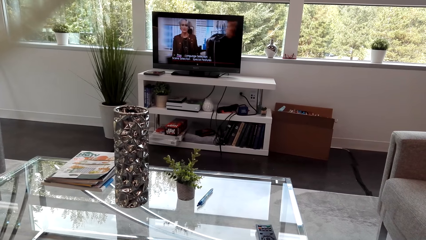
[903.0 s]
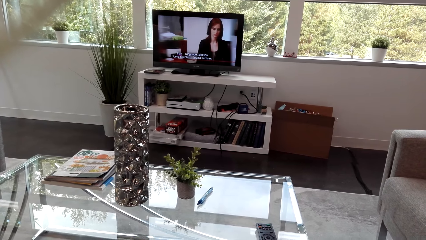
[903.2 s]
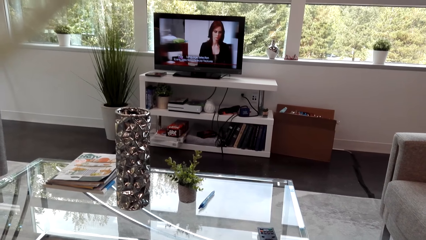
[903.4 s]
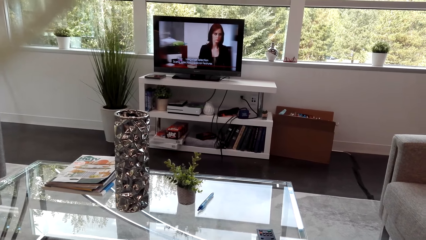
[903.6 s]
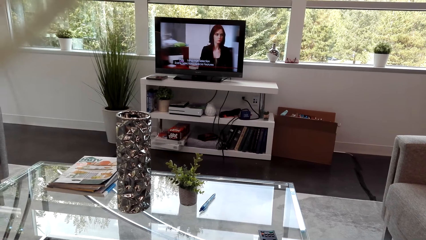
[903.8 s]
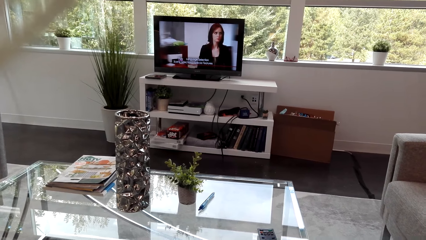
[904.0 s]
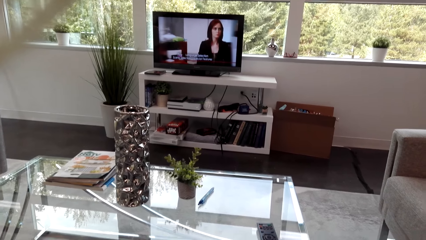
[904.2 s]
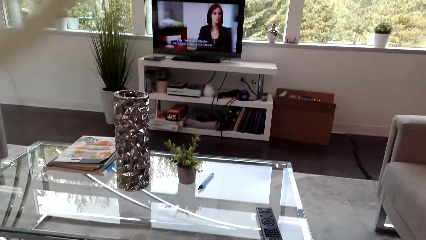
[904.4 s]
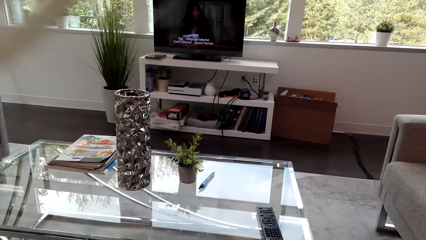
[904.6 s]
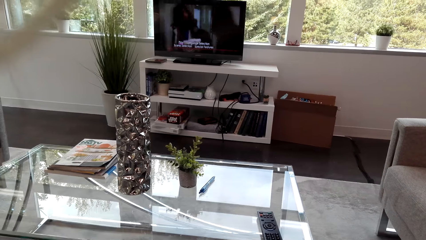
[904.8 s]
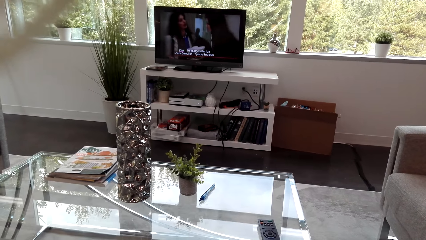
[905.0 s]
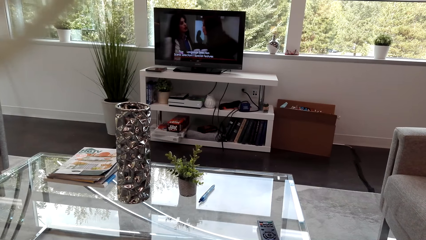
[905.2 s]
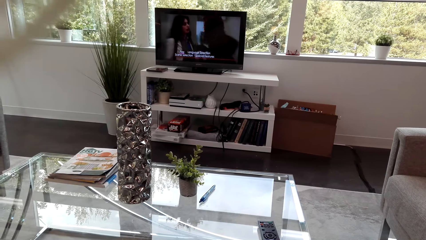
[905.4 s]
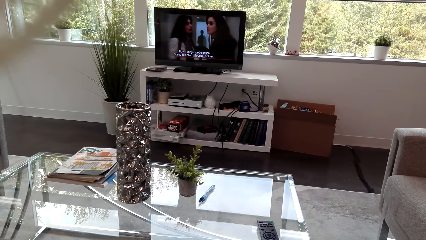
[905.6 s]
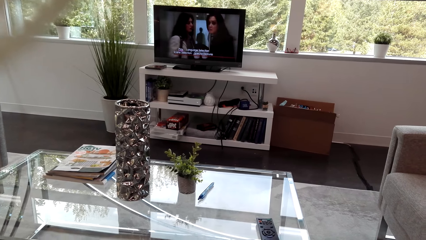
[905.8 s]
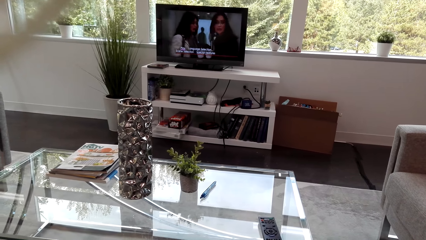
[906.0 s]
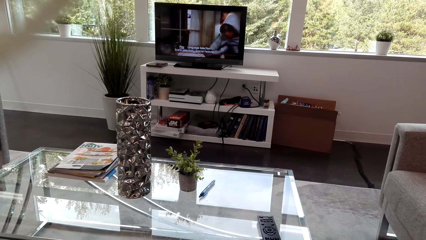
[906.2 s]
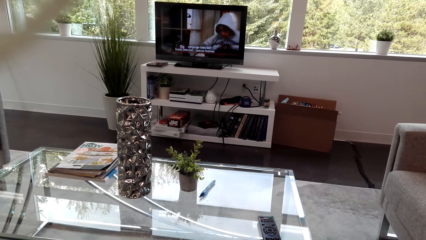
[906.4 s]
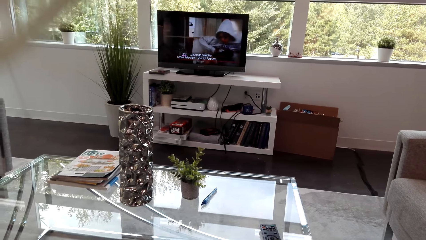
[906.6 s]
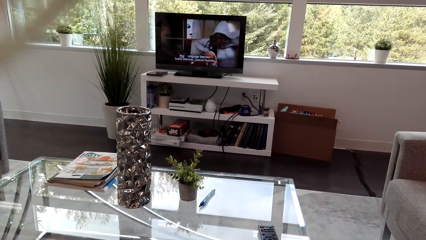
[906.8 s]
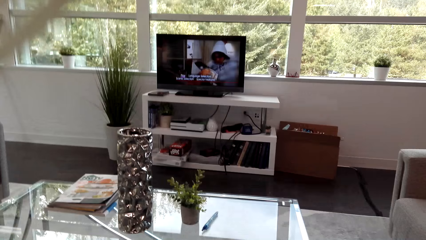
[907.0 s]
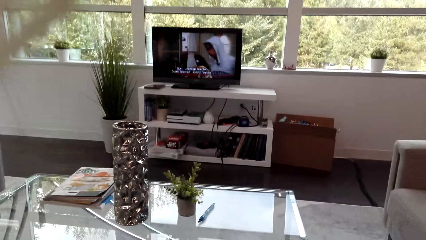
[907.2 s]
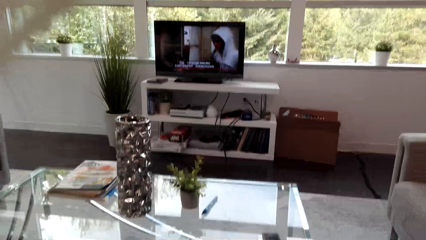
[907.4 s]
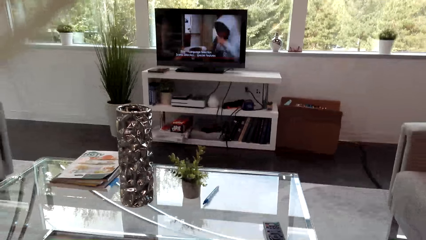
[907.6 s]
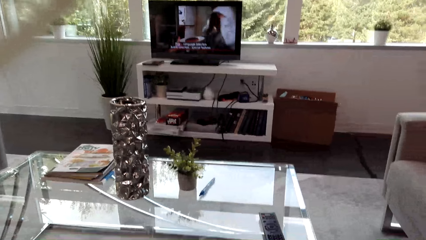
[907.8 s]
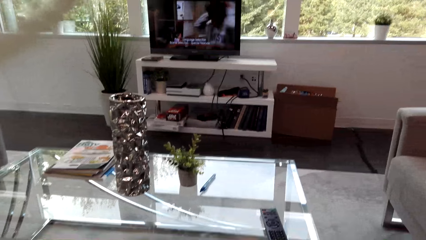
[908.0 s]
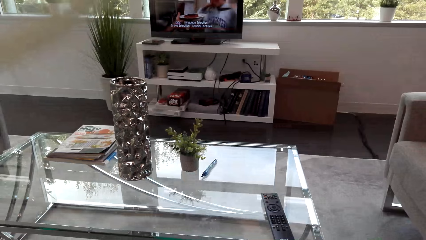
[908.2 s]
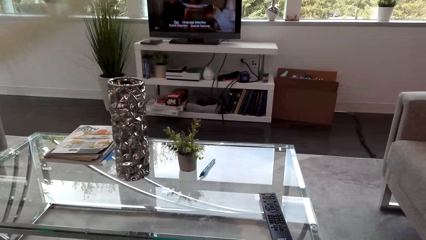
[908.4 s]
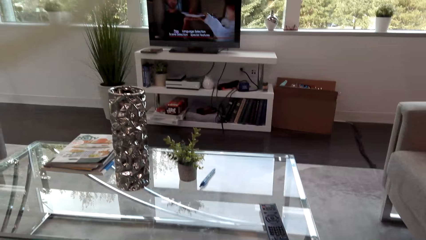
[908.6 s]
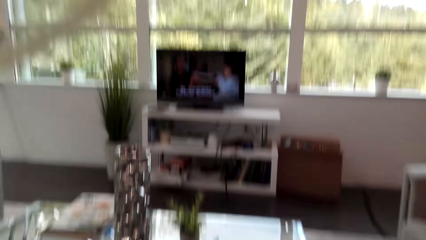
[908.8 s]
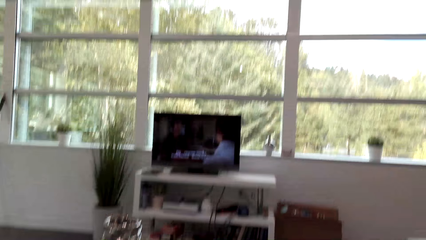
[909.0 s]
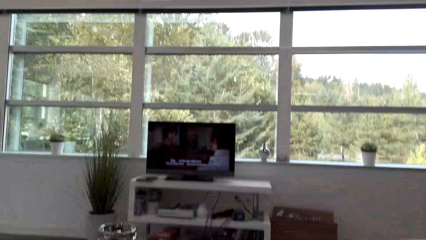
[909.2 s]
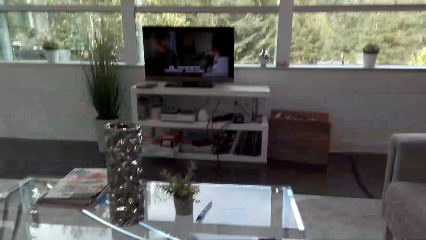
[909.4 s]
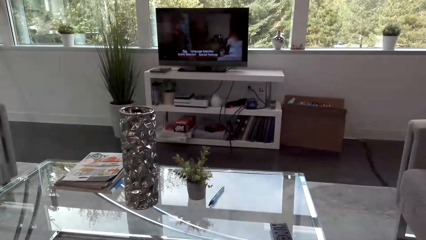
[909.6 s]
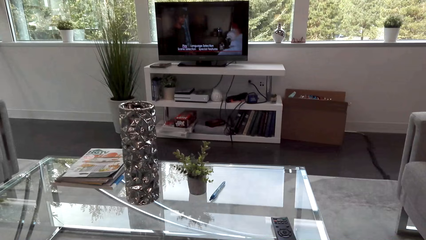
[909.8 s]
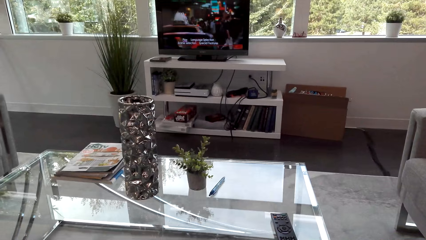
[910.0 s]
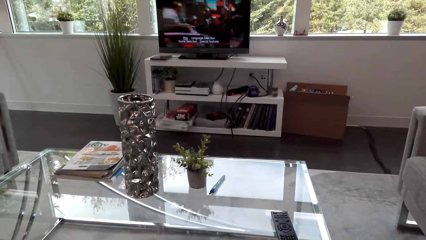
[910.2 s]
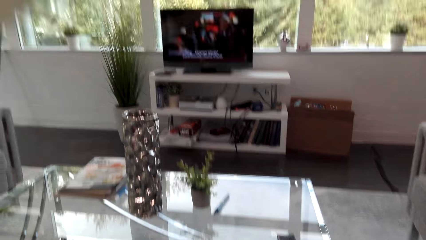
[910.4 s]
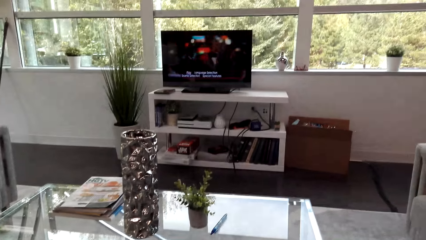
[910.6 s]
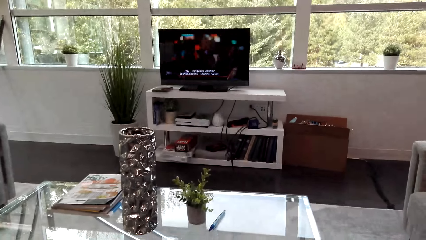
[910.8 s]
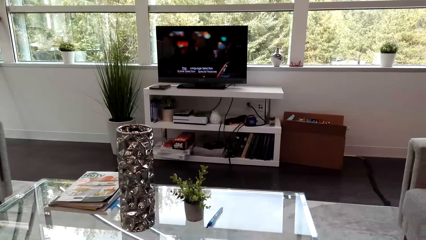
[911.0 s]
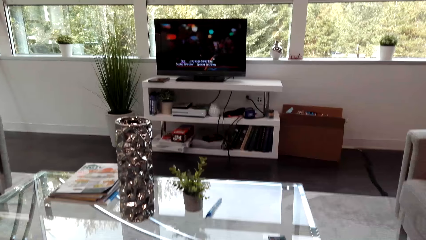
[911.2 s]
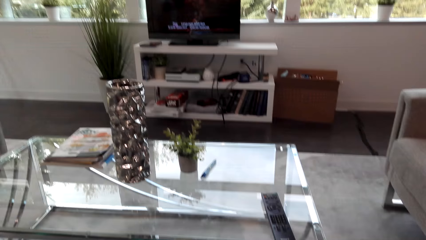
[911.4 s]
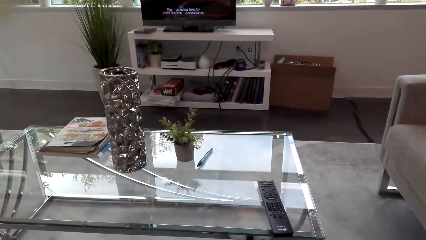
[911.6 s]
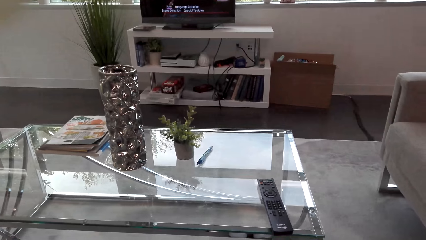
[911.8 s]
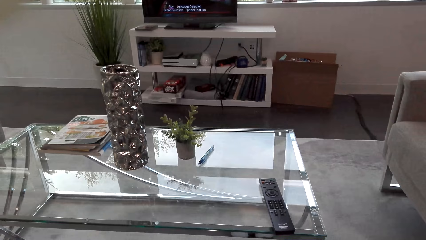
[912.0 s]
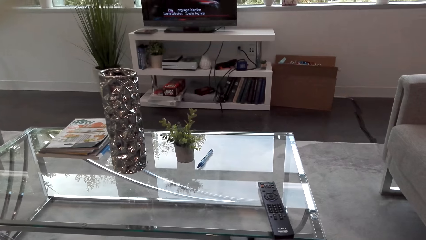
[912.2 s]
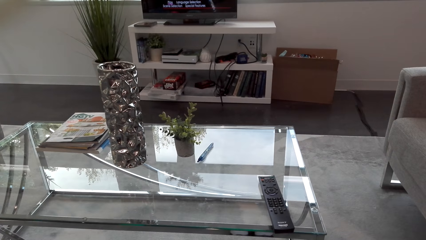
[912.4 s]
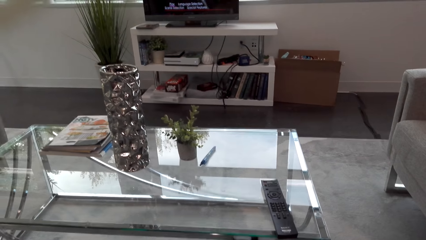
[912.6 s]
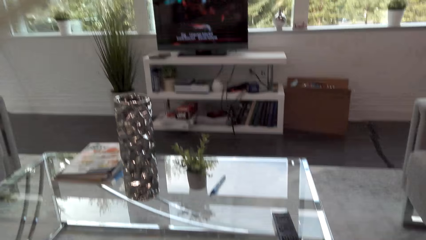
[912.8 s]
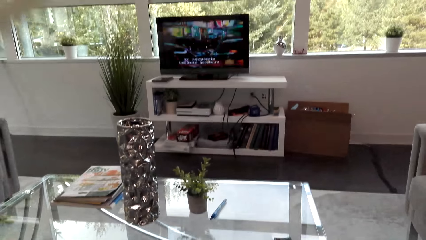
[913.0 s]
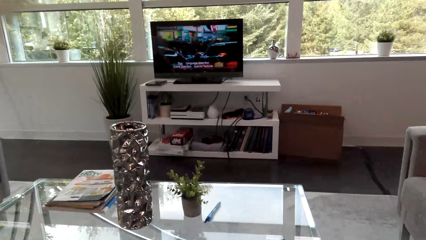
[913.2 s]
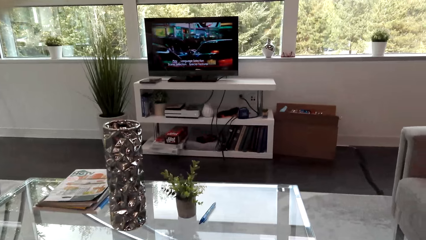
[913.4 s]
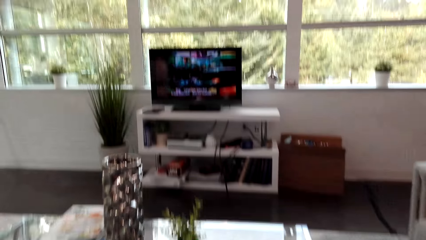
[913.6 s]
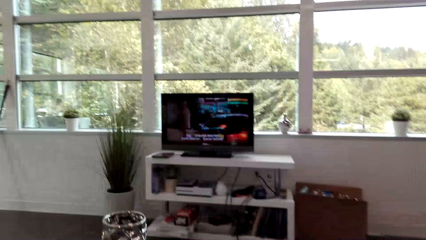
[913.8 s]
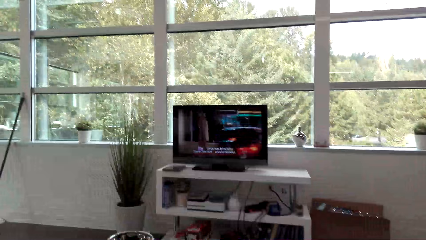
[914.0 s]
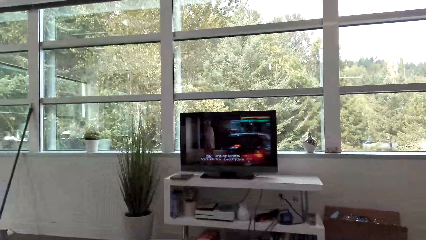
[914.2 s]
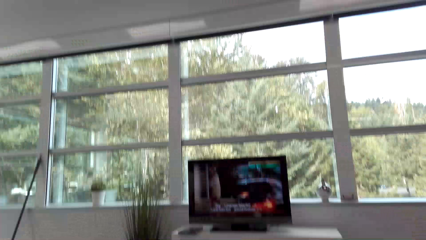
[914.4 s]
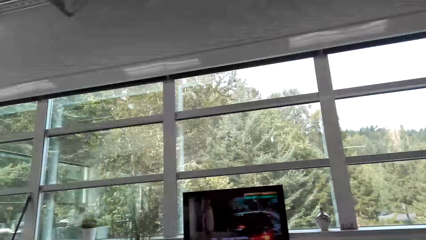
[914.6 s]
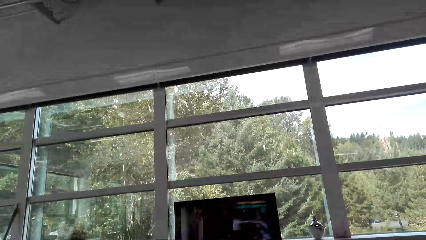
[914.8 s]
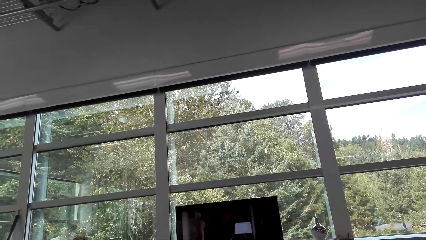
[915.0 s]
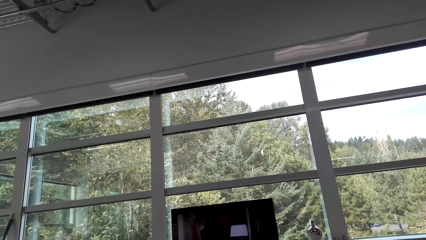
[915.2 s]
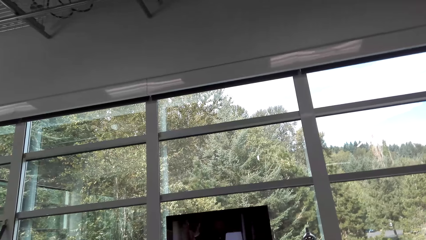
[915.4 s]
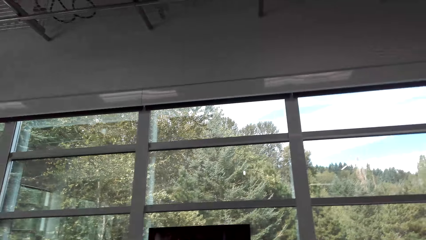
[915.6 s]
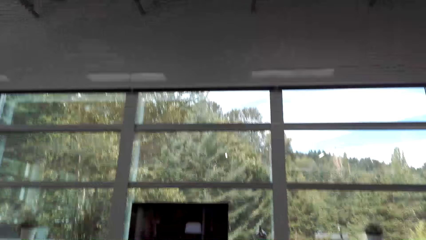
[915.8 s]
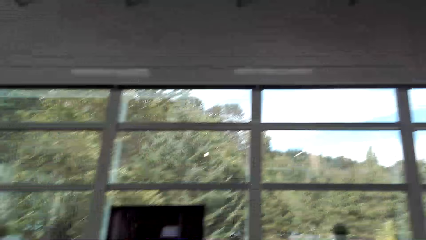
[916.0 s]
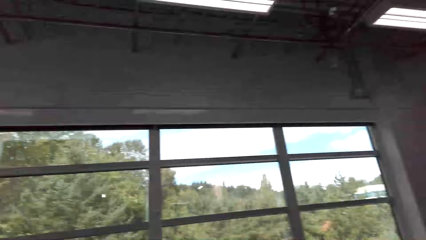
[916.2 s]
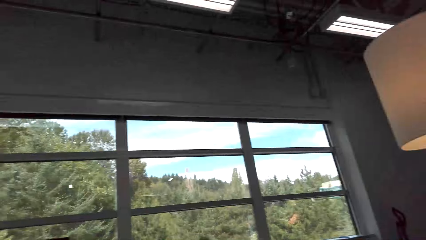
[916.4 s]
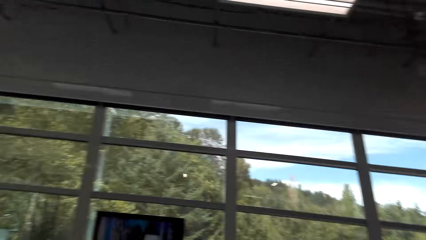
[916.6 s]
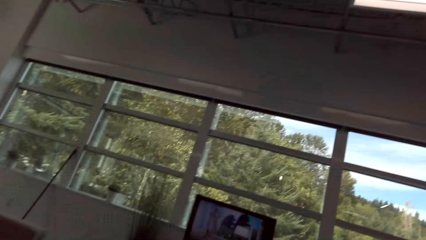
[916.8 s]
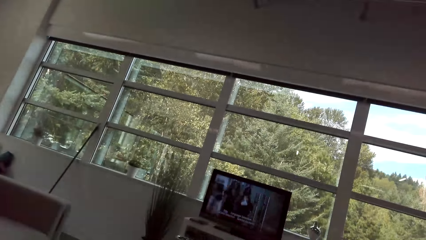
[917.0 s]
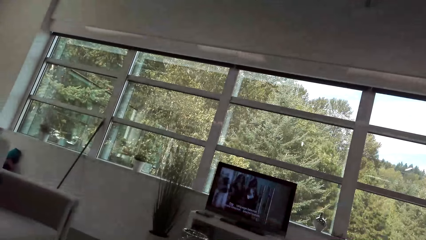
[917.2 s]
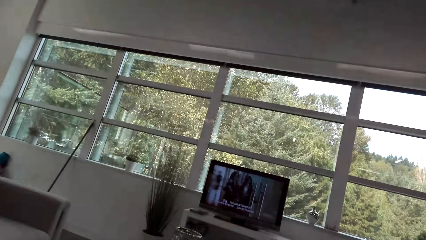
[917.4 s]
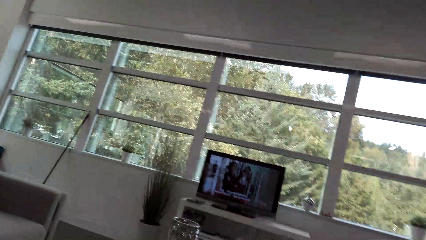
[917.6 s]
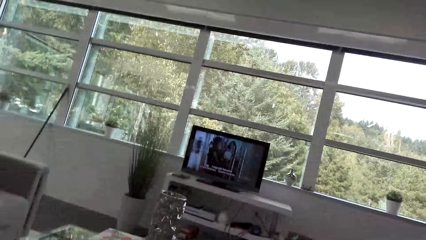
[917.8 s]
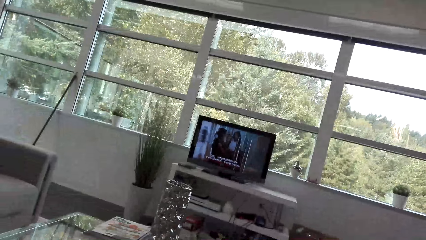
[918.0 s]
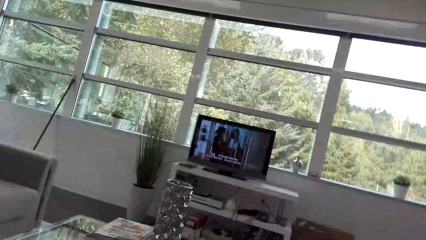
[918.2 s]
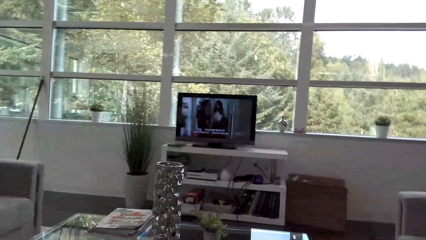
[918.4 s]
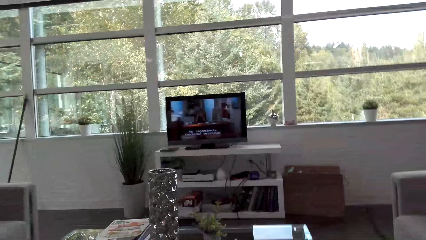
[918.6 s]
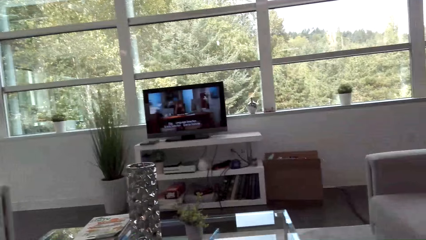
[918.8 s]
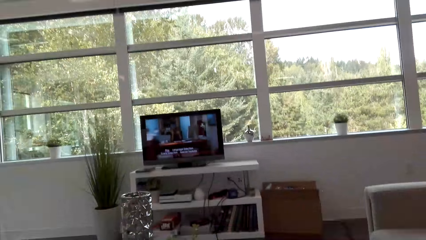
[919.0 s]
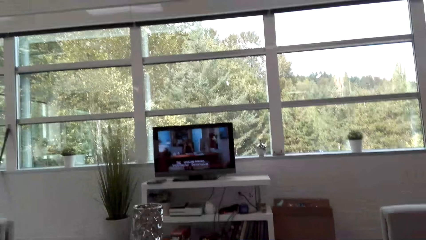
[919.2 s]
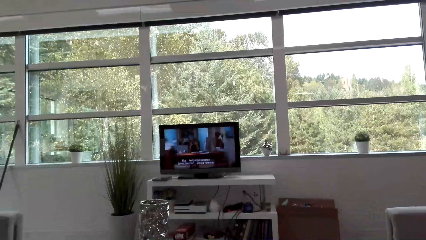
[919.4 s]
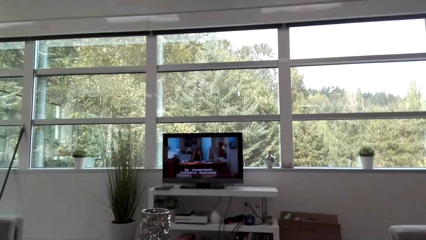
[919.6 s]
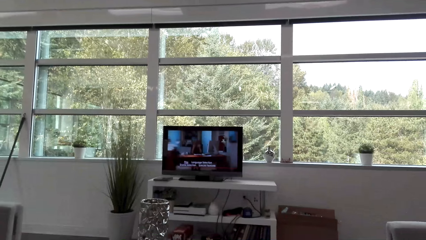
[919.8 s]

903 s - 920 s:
The camera wearer looks around.
